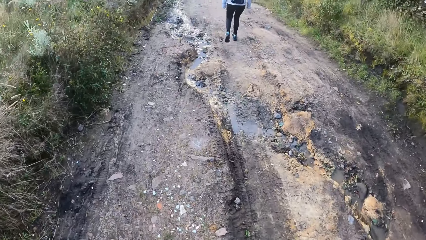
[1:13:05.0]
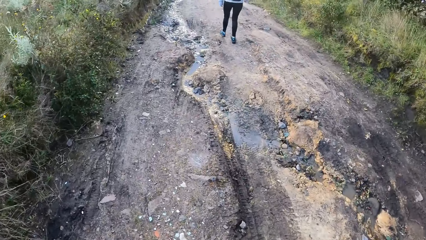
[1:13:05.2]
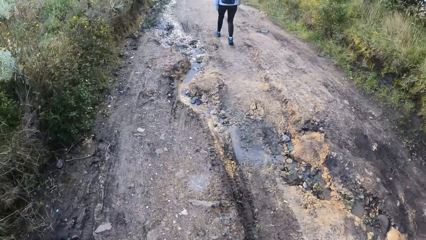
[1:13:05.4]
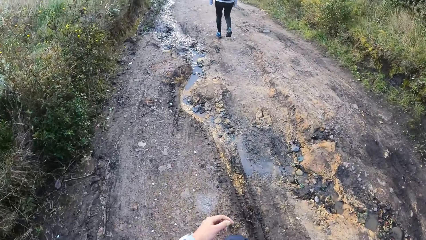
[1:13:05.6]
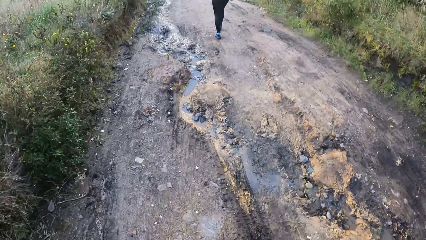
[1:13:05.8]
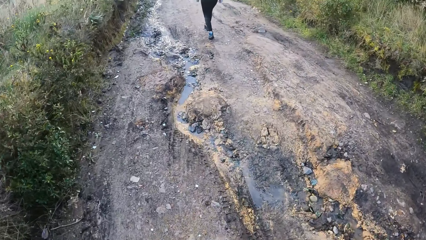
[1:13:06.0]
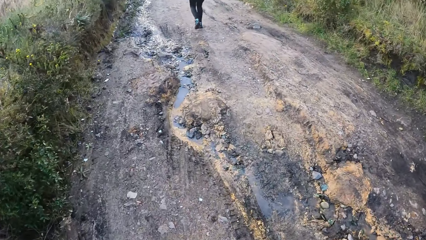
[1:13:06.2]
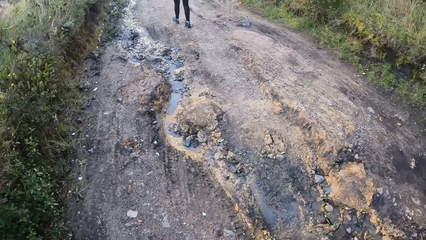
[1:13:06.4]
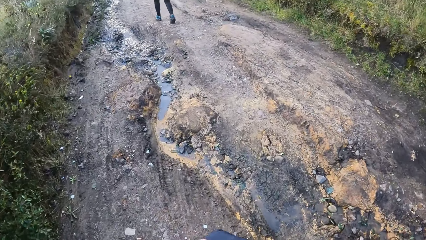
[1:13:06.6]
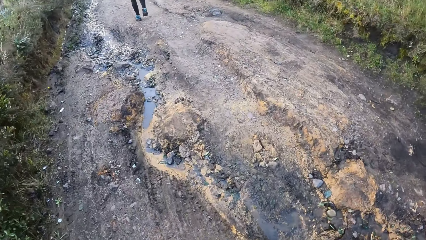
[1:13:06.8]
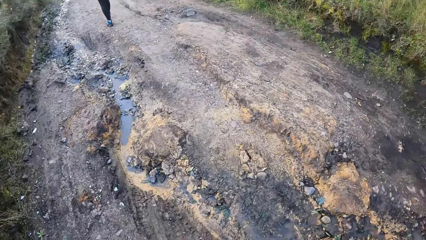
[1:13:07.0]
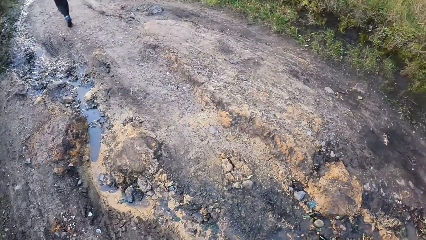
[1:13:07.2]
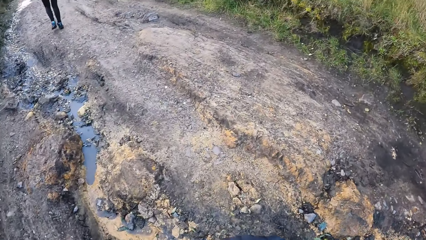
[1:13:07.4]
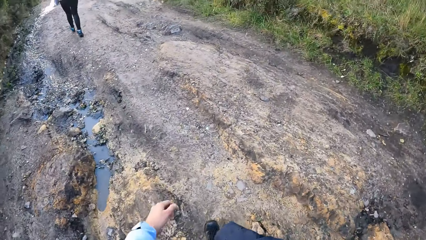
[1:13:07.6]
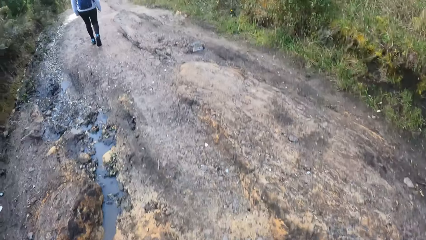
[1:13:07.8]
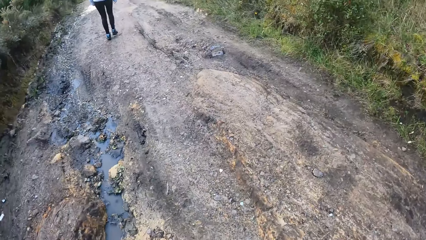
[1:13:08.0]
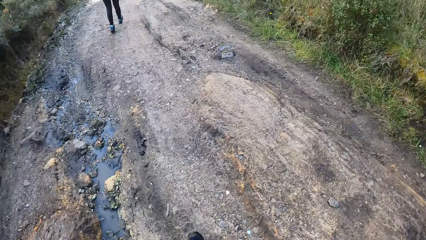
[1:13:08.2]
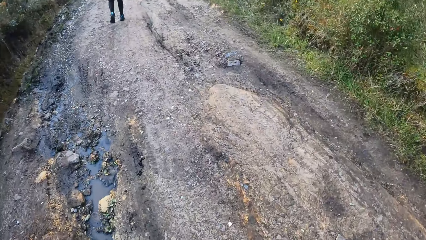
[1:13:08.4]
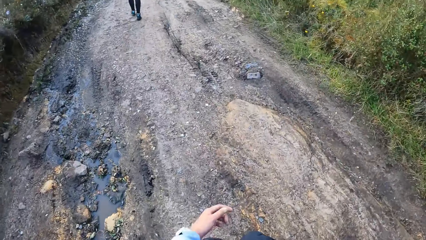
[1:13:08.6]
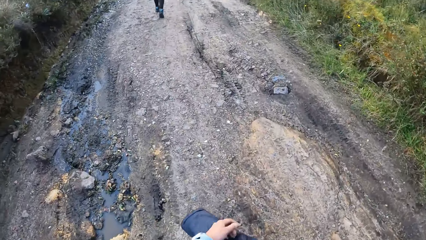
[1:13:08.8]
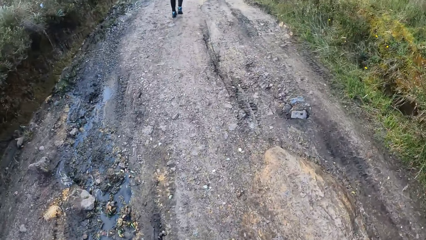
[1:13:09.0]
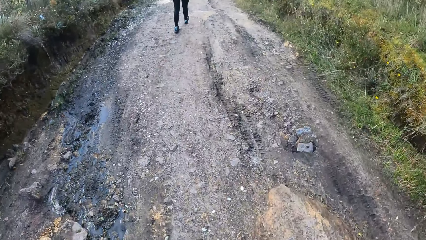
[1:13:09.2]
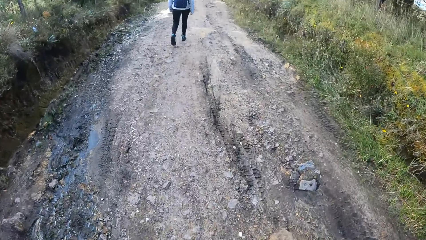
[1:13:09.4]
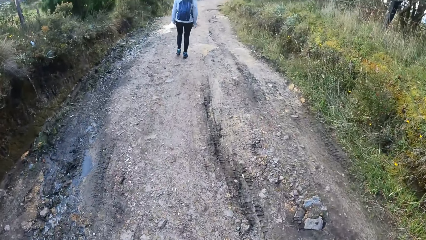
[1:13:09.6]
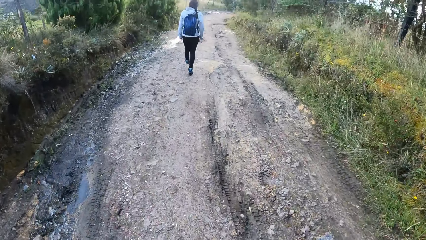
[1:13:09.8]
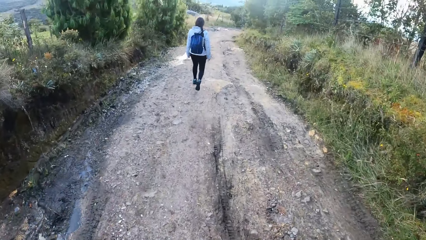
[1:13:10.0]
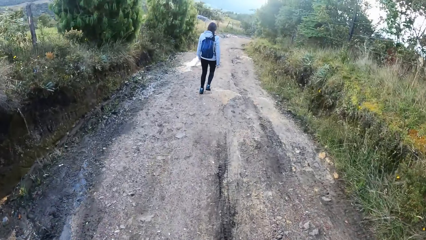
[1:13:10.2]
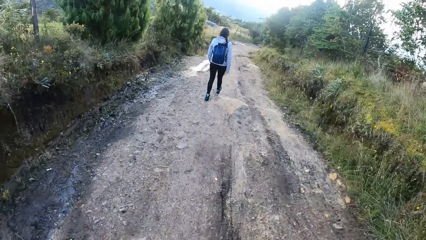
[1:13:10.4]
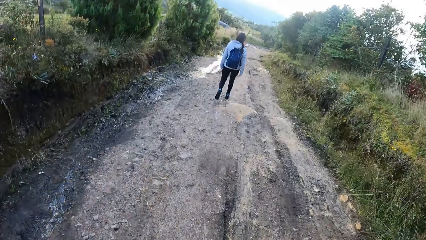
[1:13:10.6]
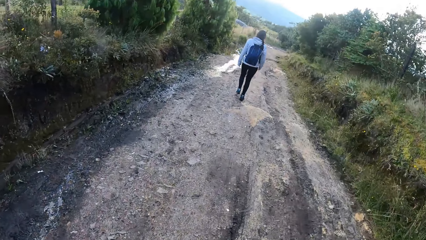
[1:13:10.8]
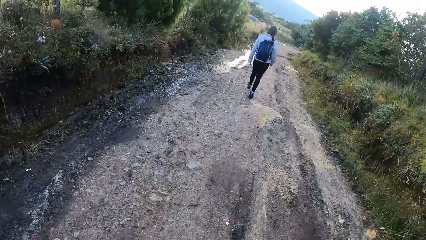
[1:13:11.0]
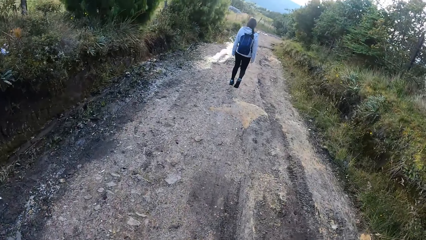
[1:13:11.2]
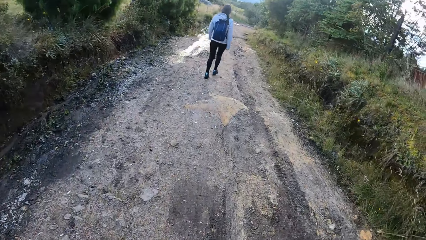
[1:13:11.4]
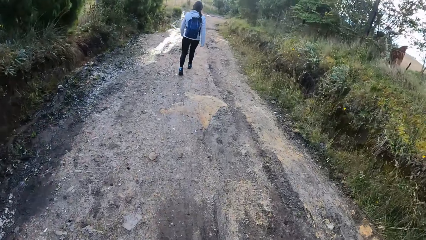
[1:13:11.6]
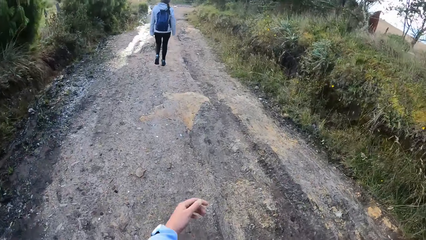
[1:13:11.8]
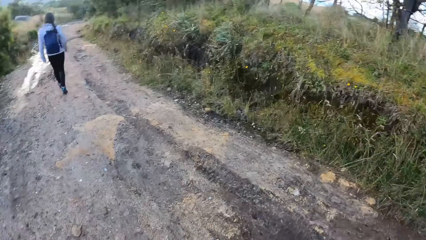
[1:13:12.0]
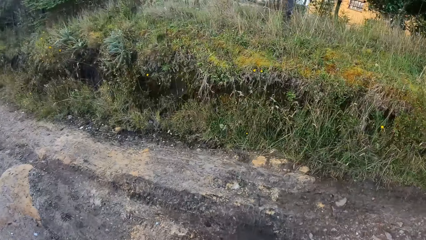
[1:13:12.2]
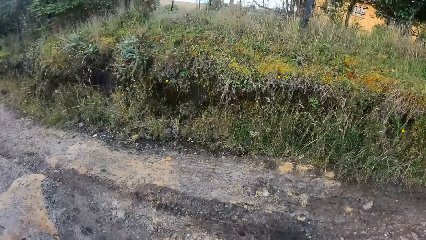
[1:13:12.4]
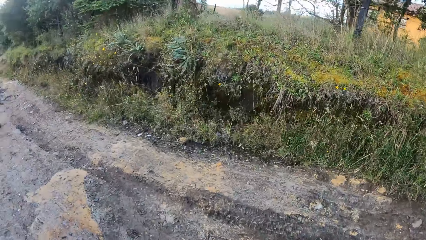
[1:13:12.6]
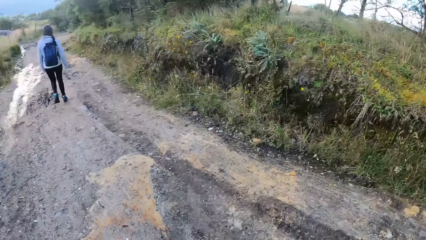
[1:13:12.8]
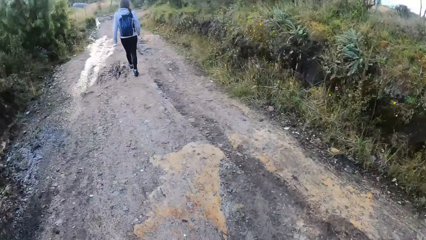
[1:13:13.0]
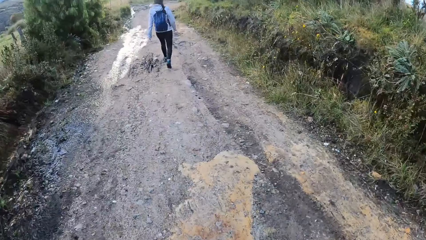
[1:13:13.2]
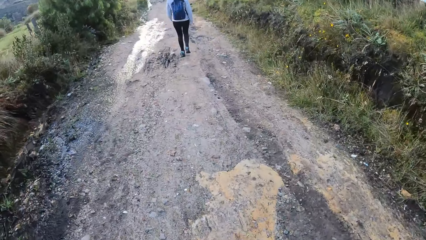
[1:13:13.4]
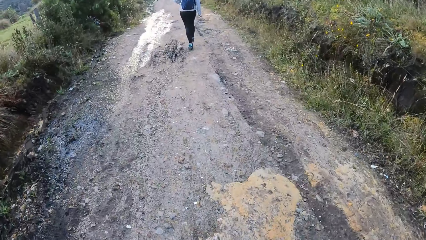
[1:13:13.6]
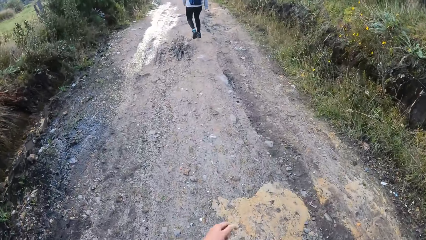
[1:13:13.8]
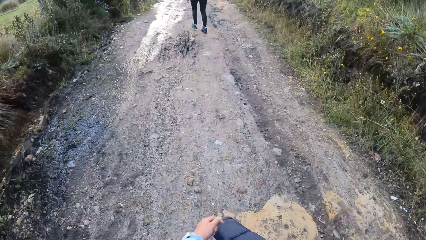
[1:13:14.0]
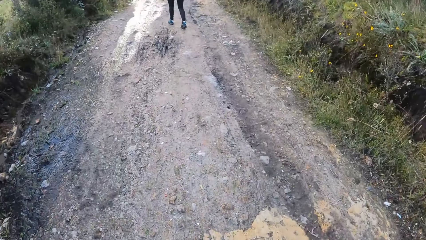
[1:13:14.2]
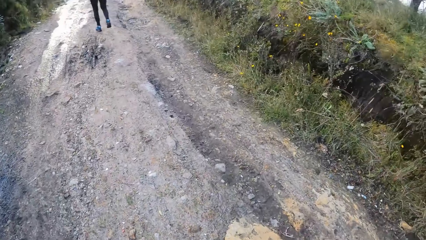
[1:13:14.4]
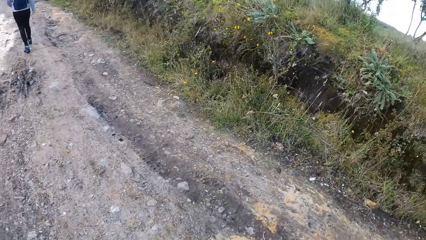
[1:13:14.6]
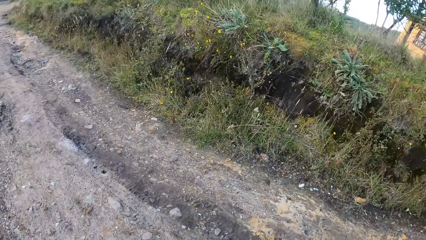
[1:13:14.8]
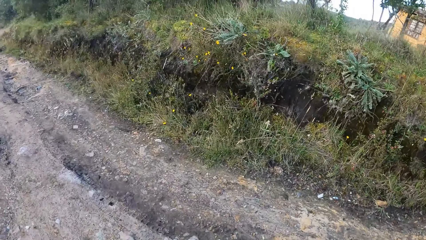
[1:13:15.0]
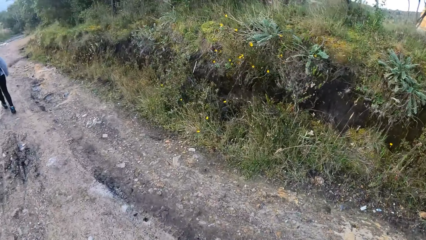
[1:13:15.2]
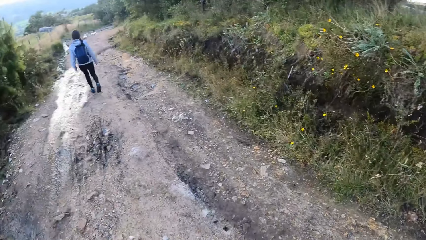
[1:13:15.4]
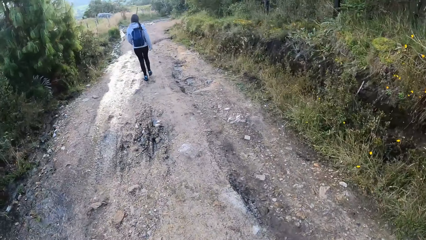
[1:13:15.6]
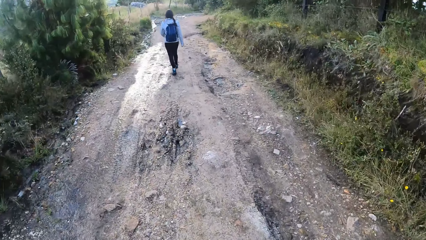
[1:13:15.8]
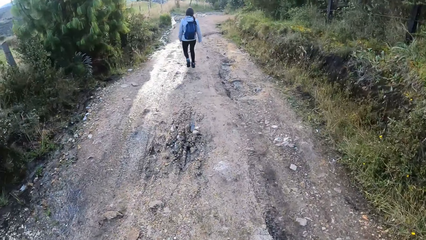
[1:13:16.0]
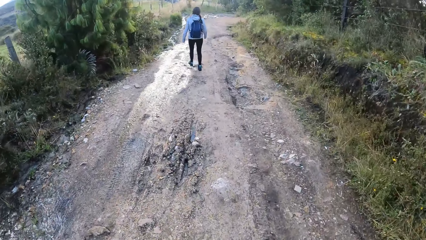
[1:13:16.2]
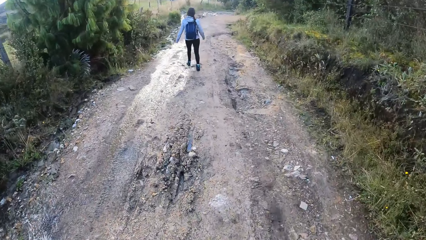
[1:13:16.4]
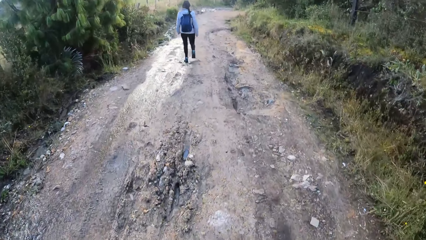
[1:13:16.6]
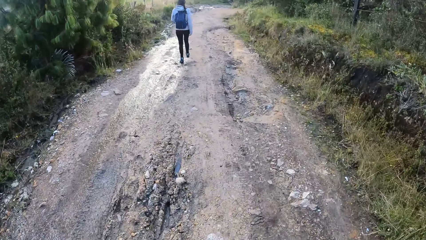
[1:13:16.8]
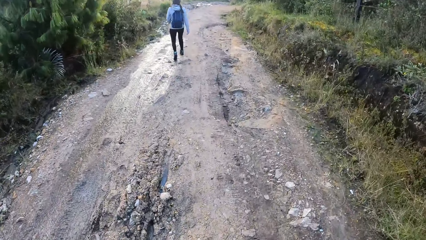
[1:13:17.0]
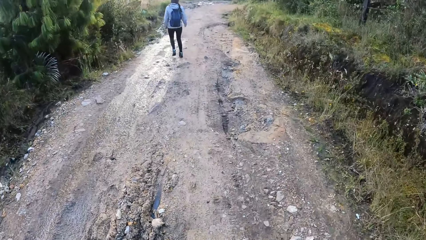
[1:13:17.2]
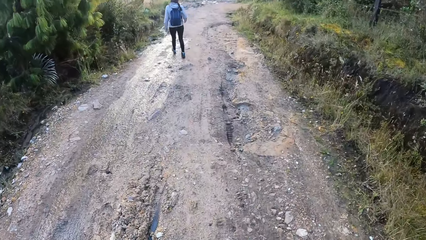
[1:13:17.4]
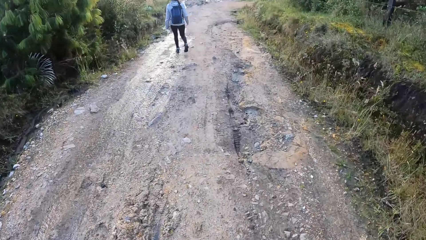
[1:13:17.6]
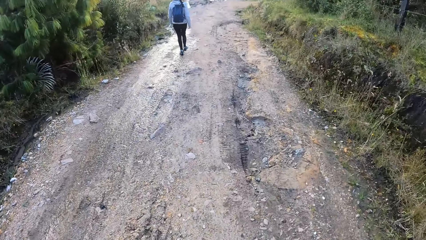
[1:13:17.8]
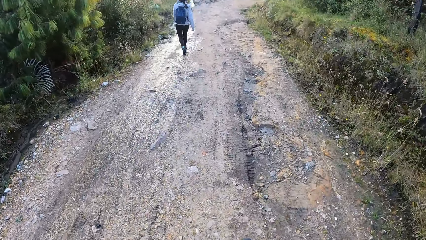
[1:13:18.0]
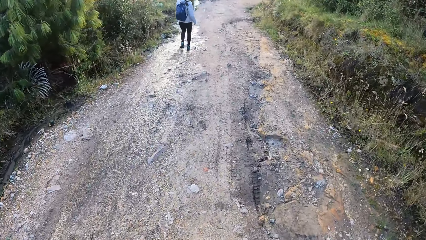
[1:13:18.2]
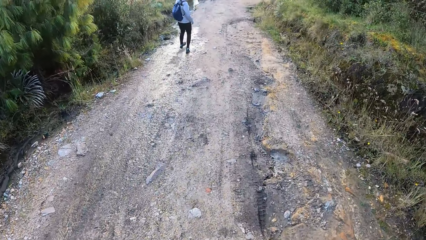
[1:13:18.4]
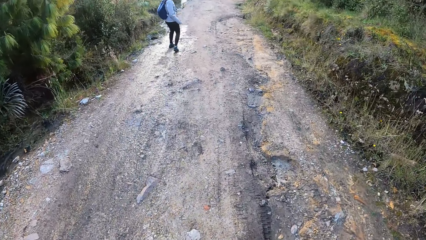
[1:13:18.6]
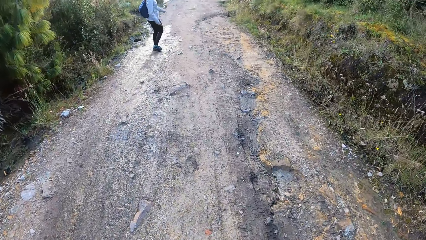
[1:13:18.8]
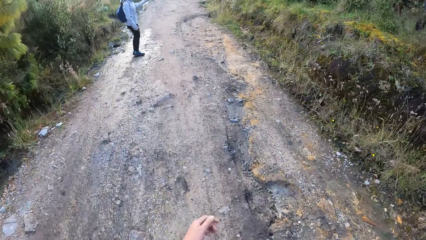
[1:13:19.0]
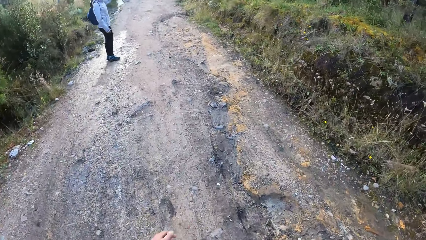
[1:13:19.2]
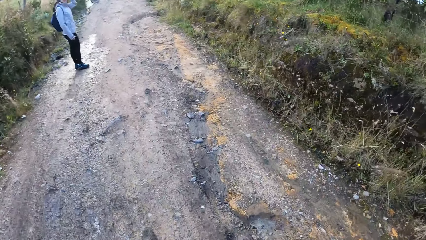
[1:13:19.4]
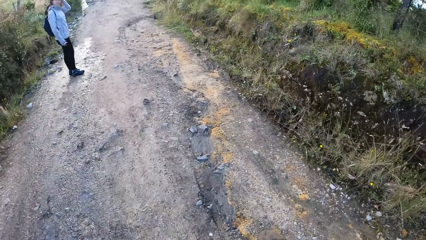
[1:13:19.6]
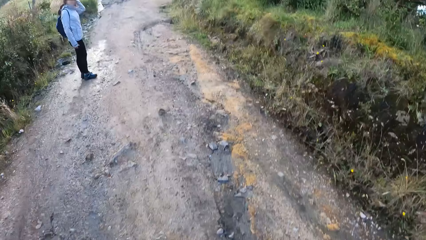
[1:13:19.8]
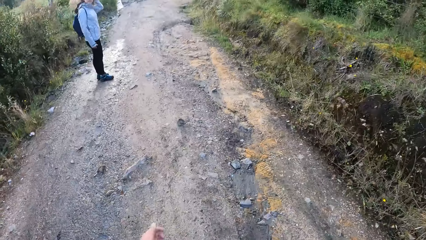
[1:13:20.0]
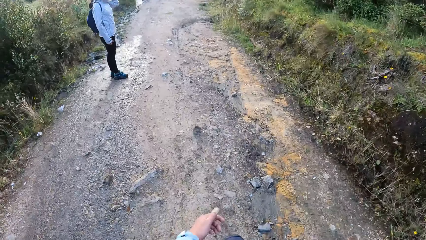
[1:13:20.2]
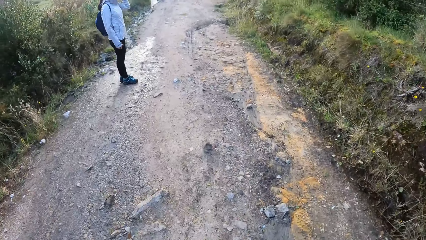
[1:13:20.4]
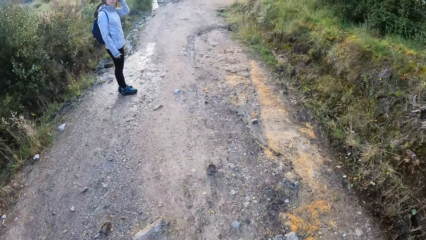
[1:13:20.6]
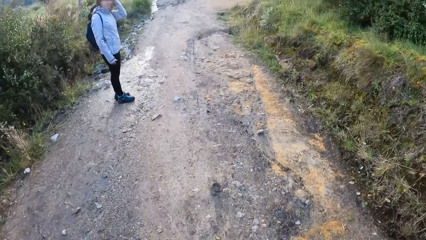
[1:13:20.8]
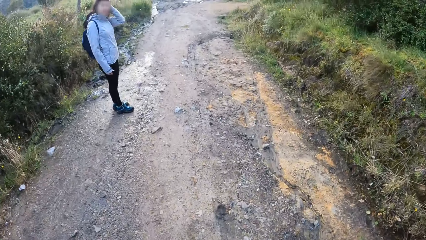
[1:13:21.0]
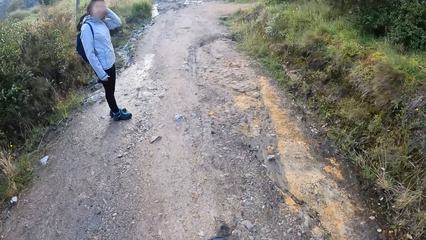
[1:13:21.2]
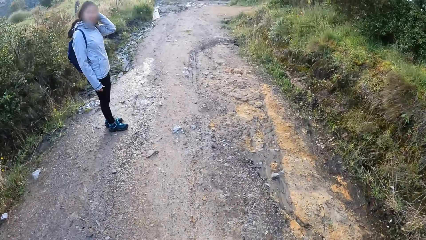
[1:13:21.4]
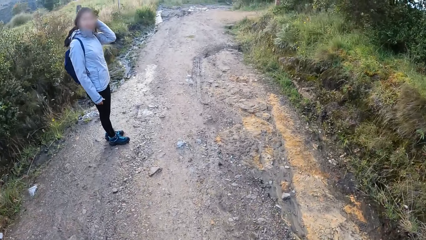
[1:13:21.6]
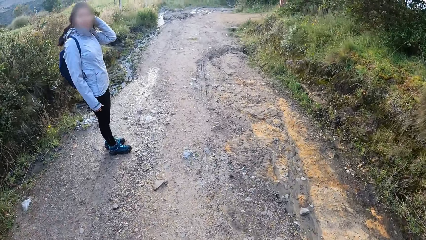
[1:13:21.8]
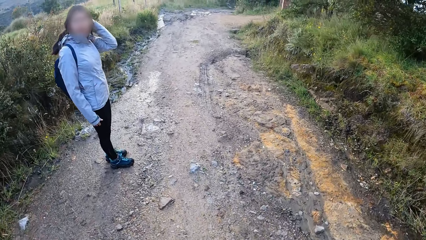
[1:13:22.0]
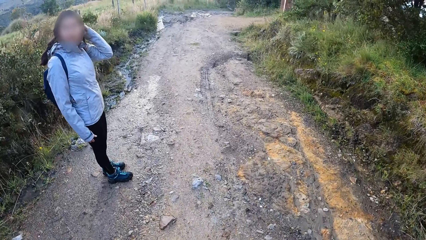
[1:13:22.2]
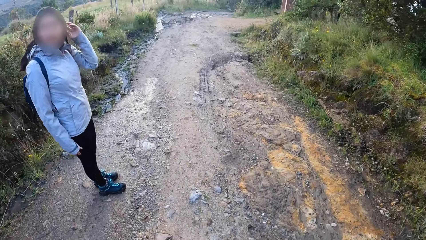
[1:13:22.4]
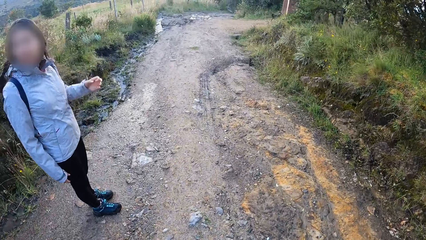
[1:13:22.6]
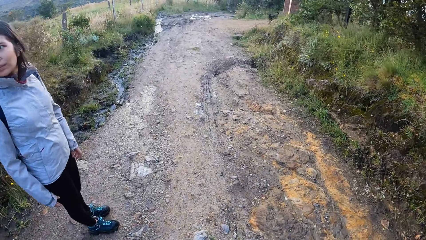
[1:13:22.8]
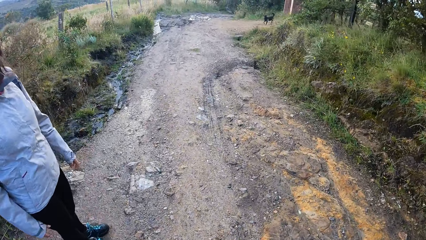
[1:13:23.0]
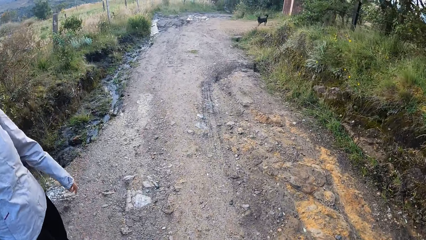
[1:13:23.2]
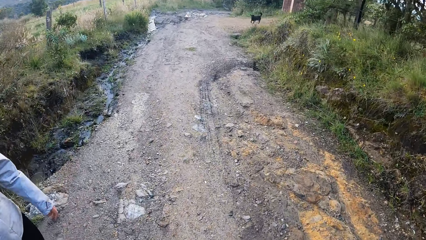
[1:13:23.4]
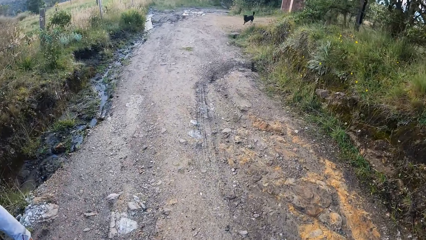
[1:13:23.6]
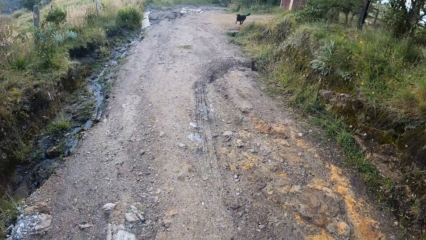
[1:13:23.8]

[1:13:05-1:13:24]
The camera wearer walks down the hill. They look around. They walk on the road. A person stands on the road. The camera wearer interacts with the person.
